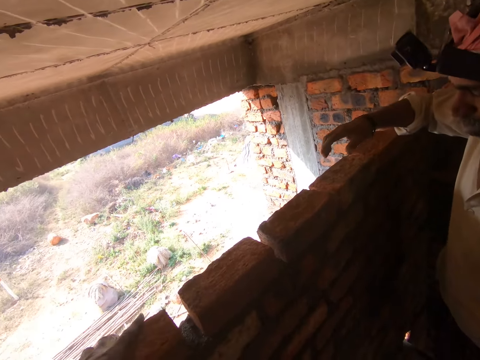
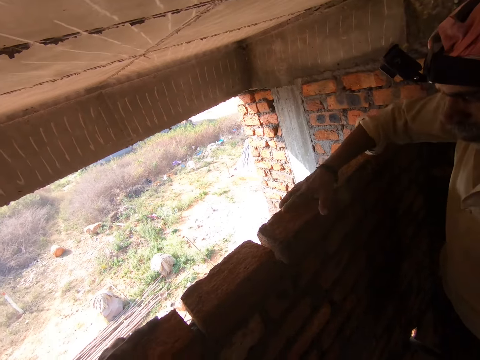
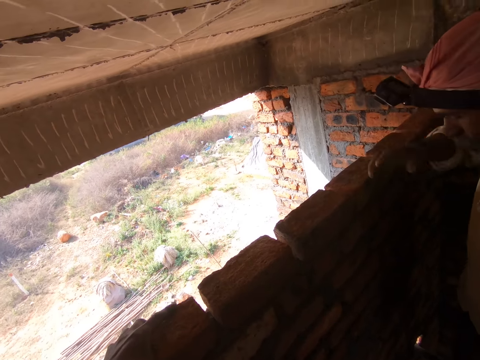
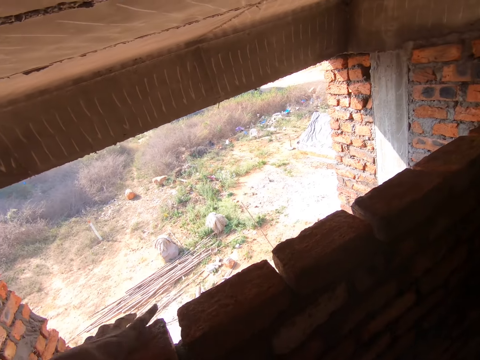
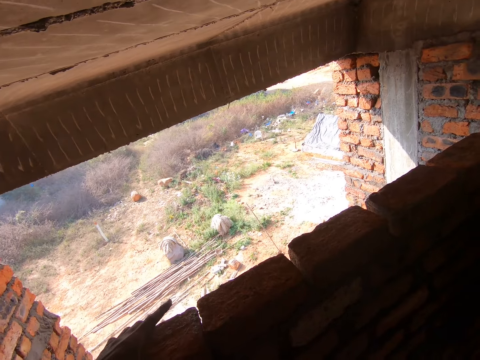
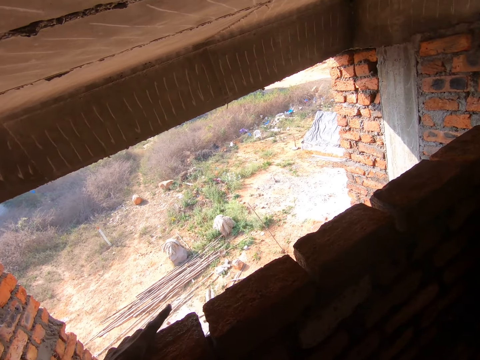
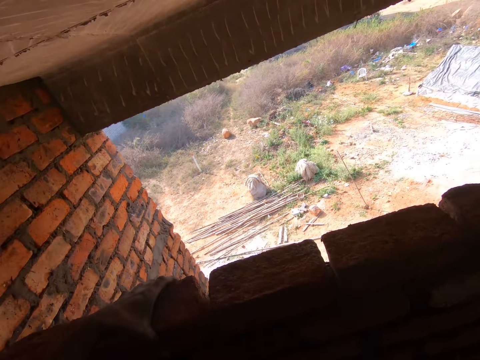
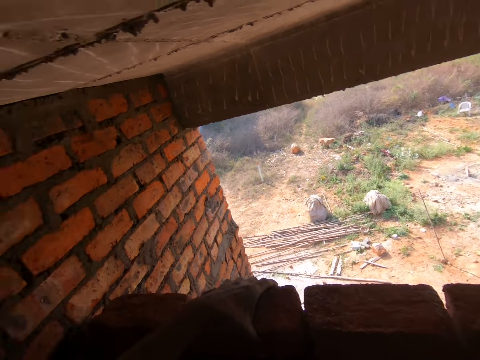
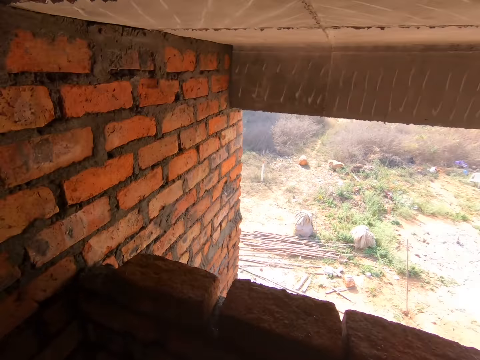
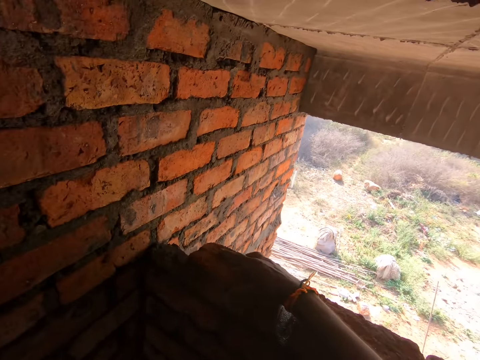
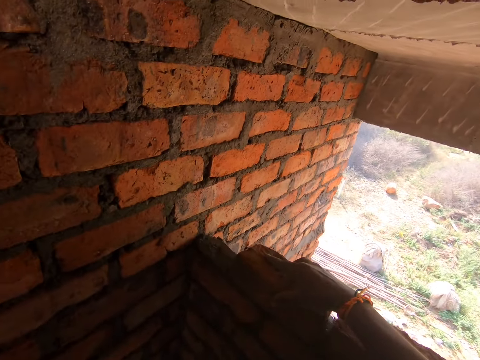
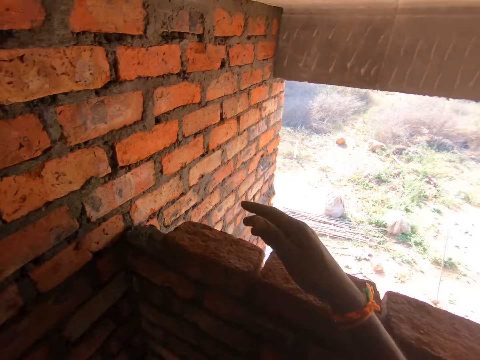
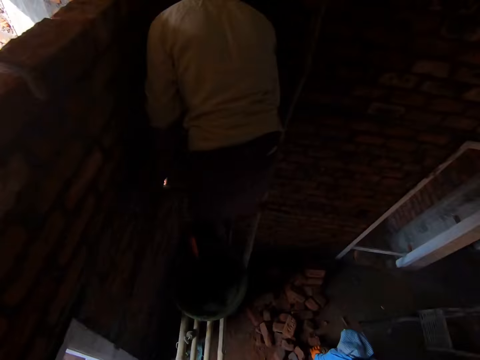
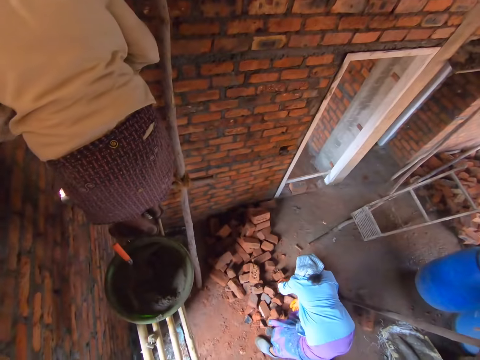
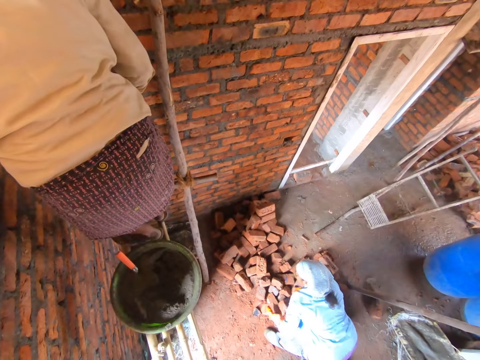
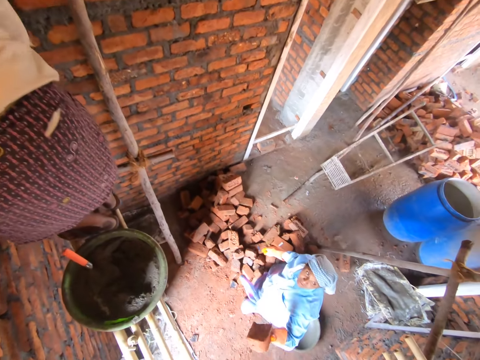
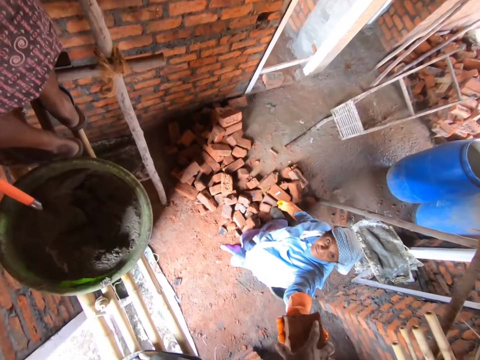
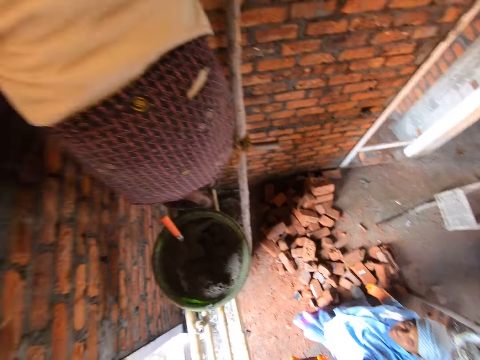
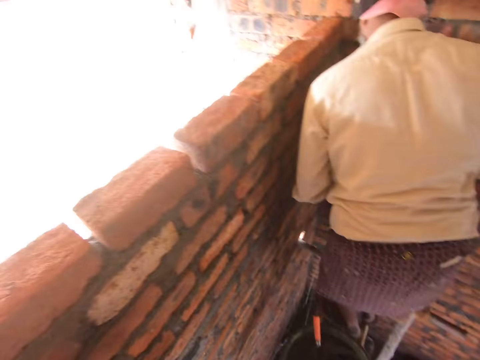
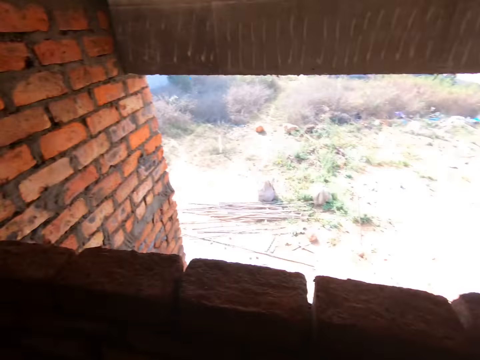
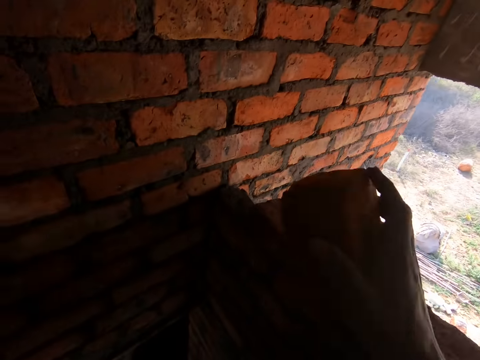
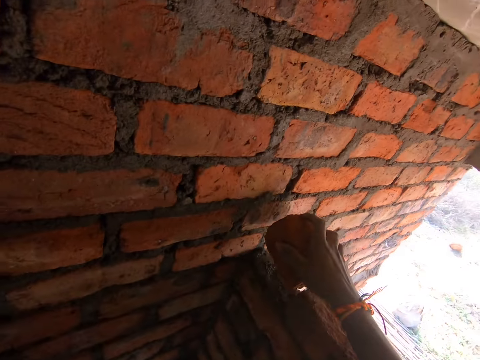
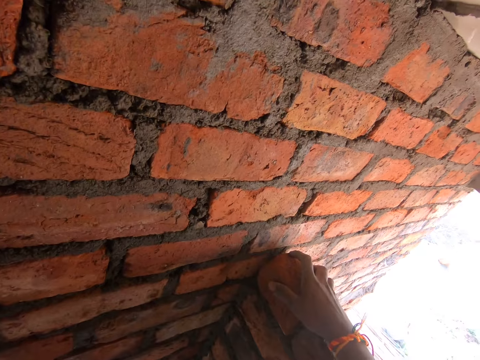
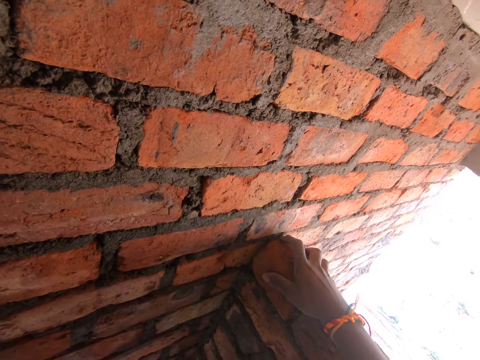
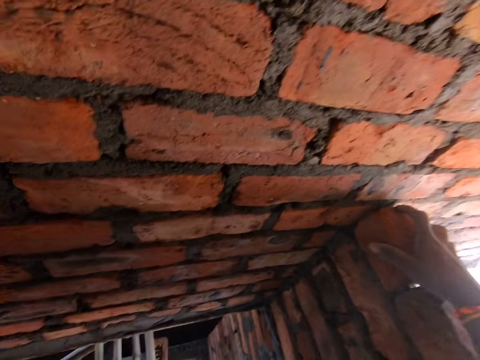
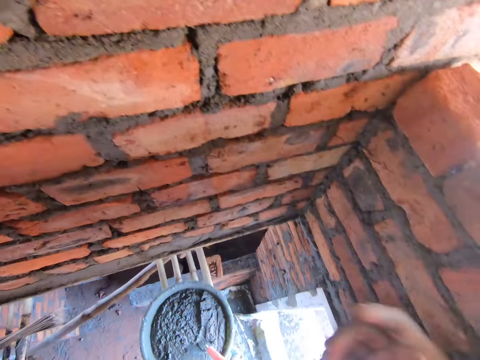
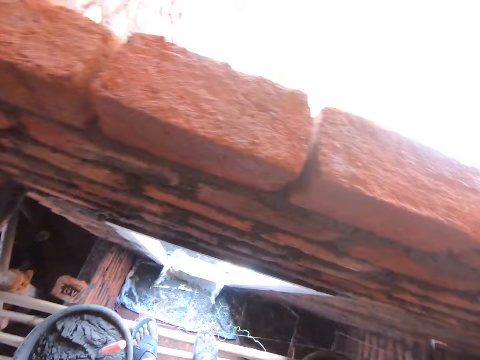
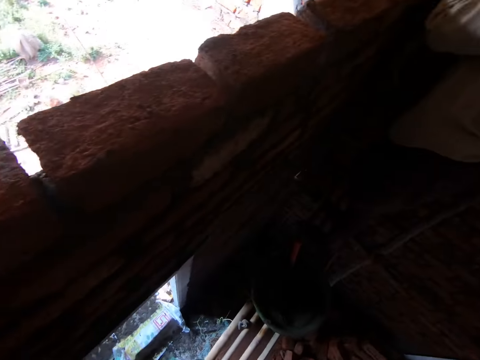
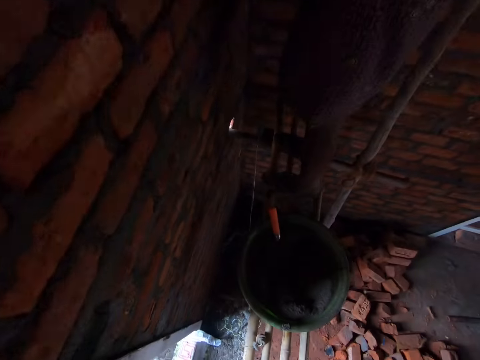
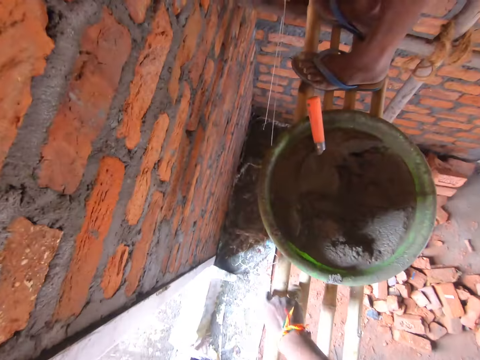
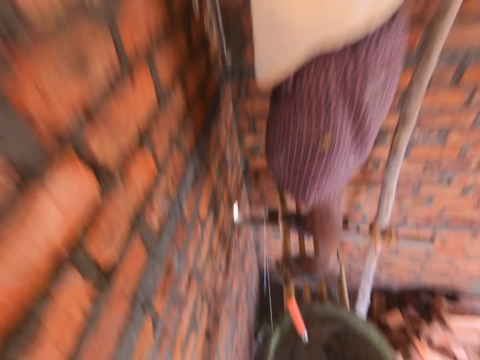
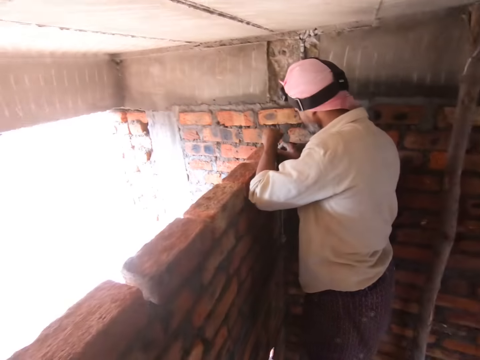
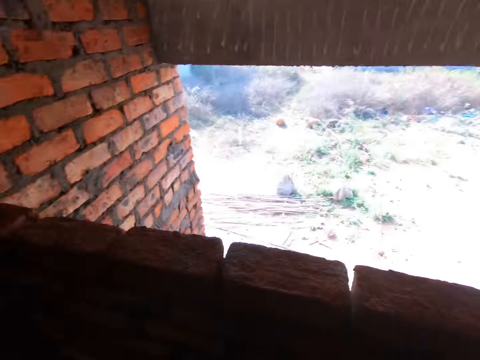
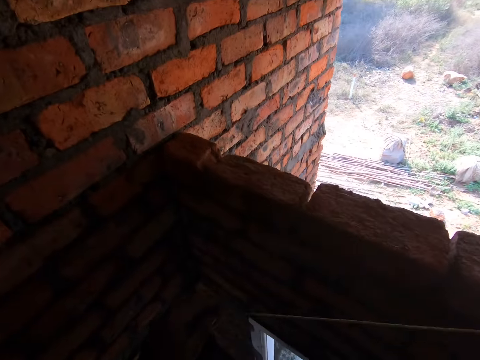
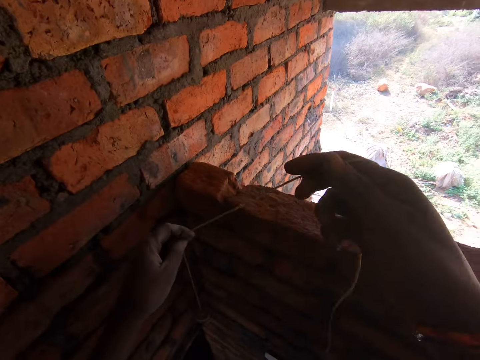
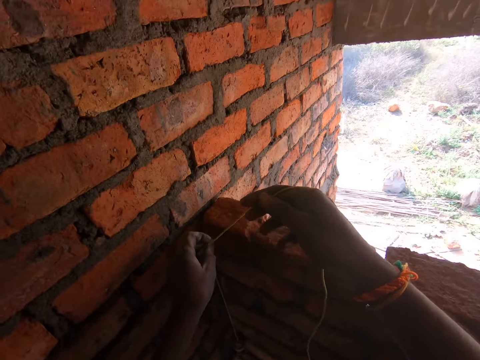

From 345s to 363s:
The camera wearer makes each brick firm. They move the bricks. They take a brick from a person. They put the brick on top of the cement. They look around. They pick up a construction rope.

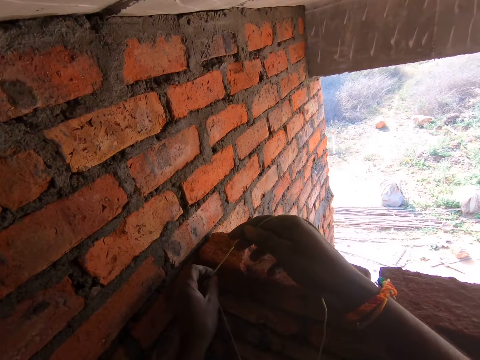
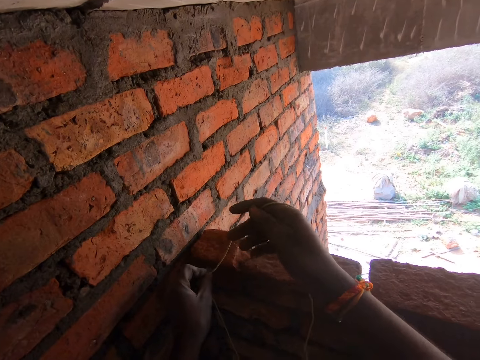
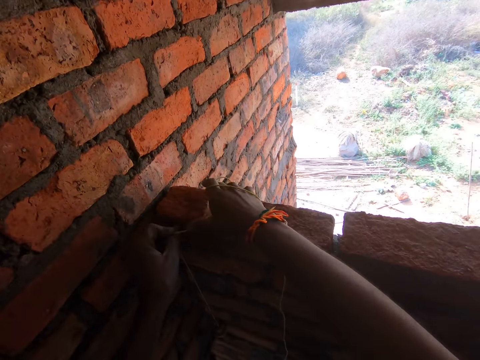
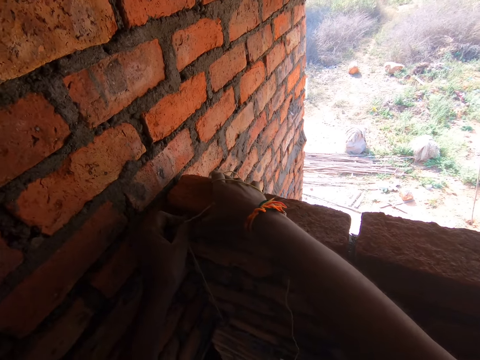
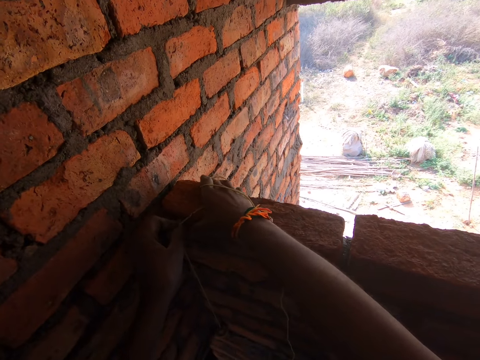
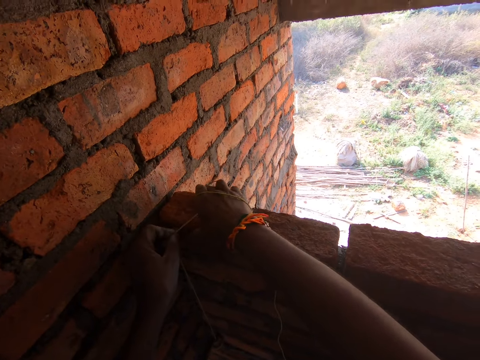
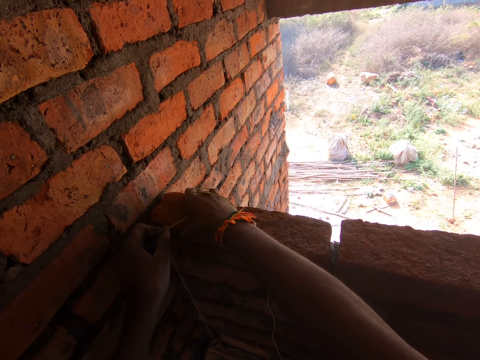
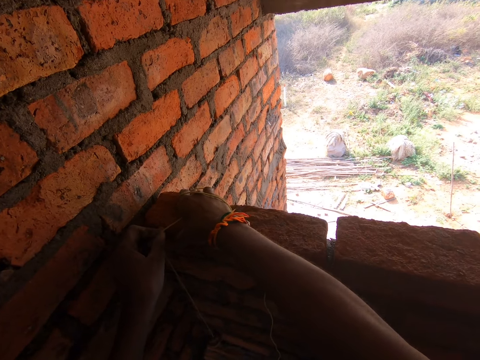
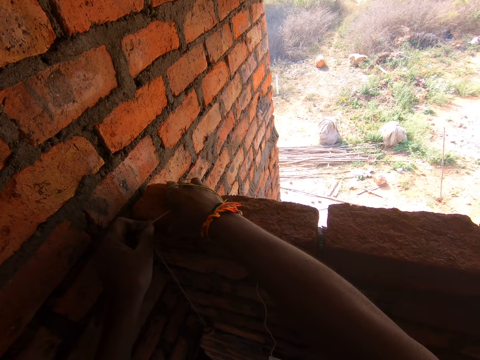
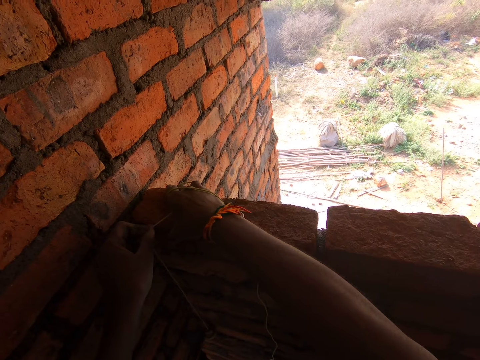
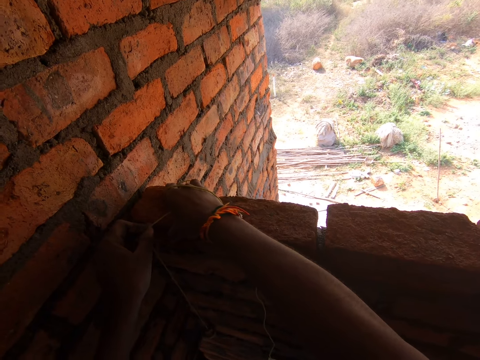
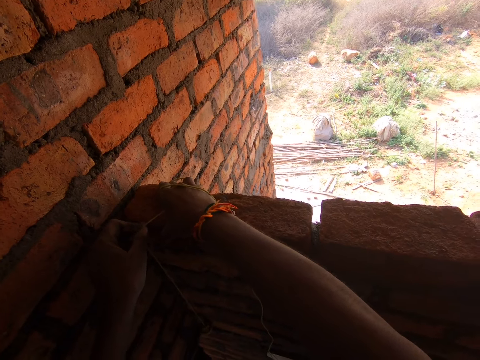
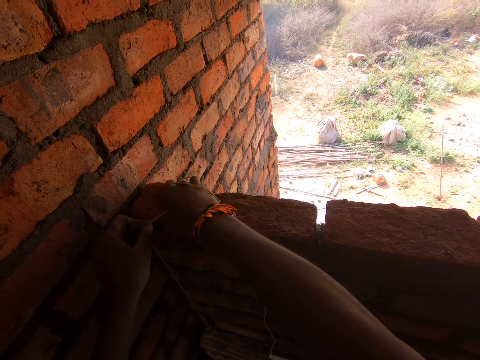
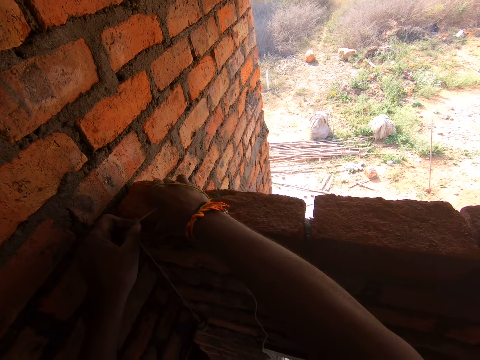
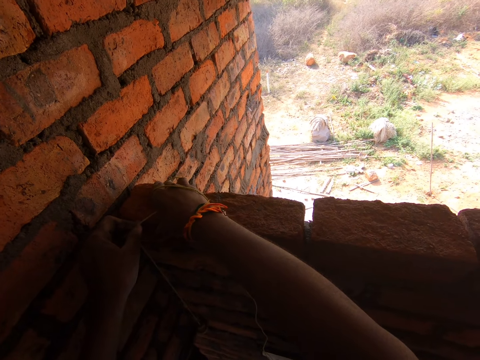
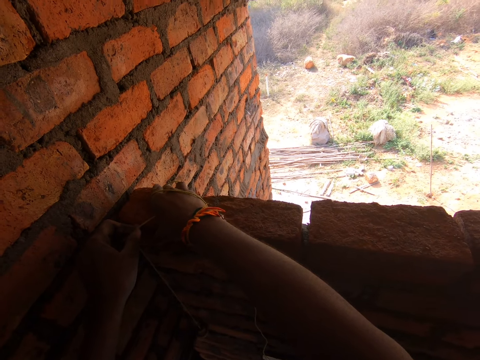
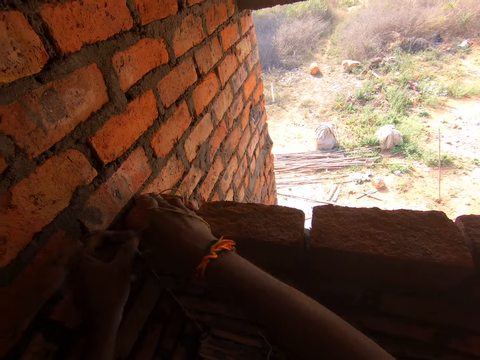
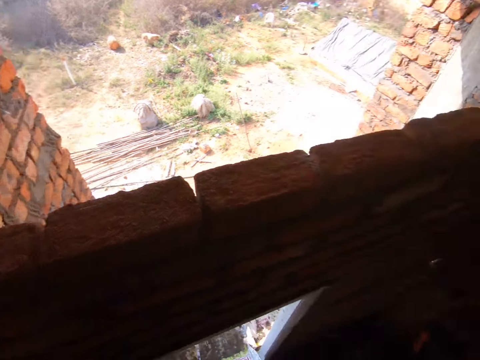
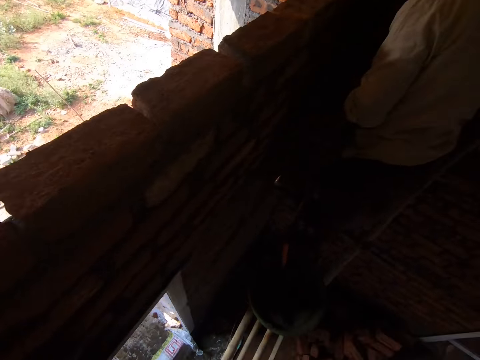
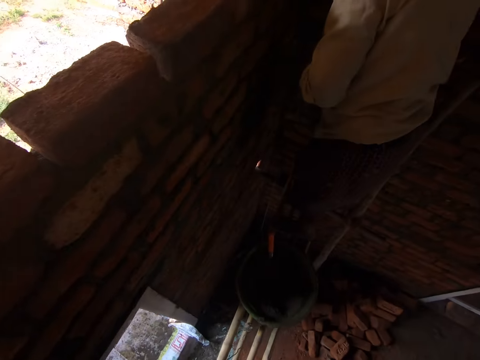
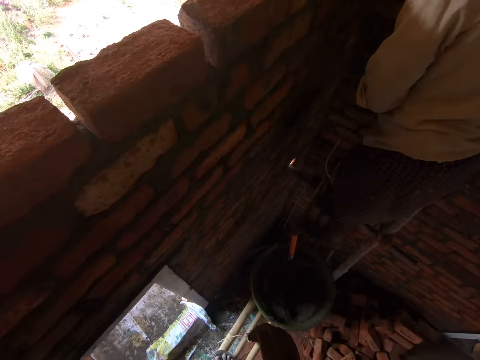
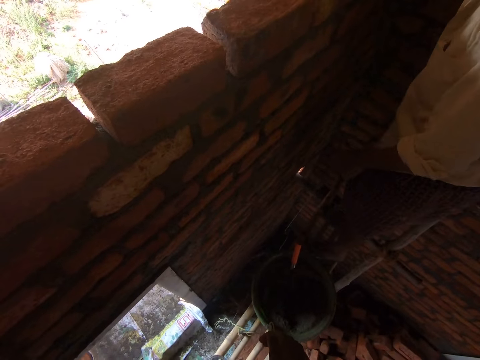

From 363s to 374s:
The camera wearer measures the bricks.
